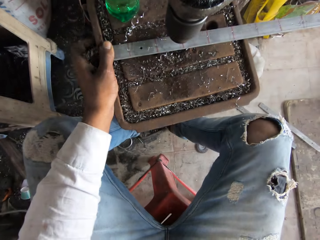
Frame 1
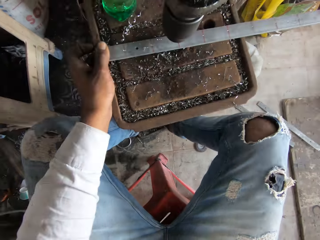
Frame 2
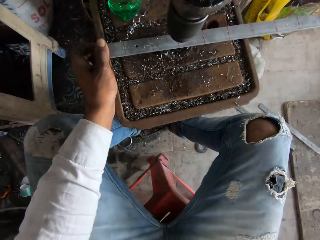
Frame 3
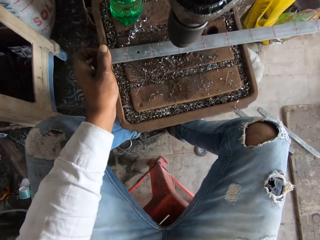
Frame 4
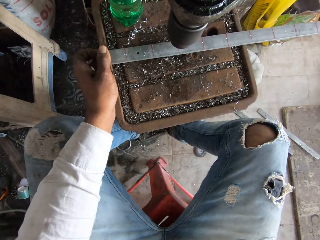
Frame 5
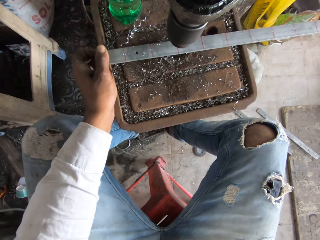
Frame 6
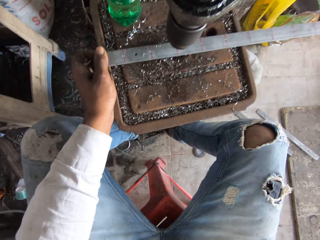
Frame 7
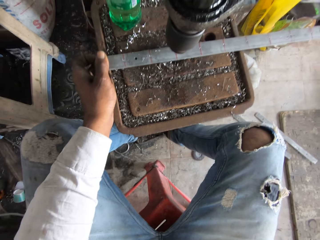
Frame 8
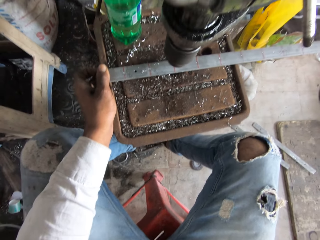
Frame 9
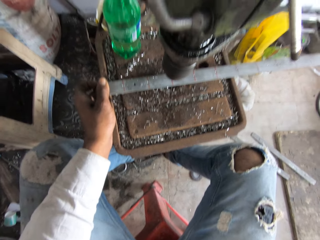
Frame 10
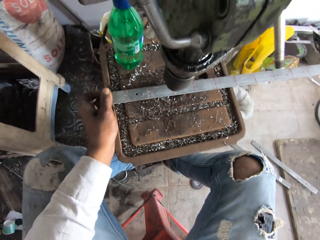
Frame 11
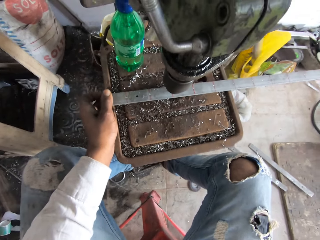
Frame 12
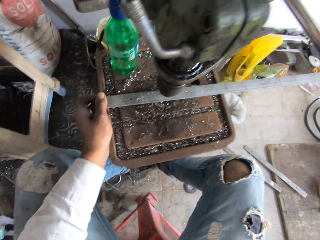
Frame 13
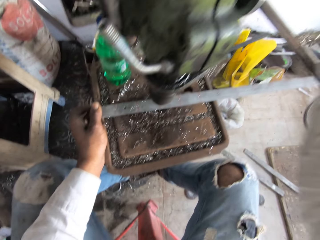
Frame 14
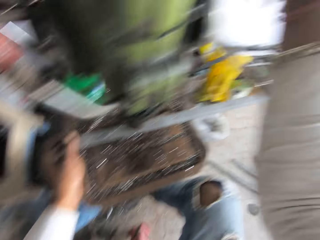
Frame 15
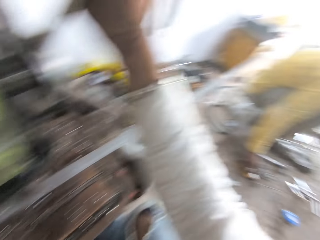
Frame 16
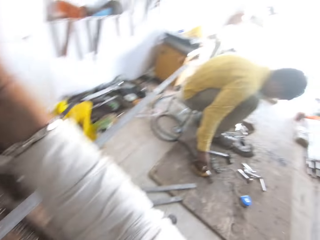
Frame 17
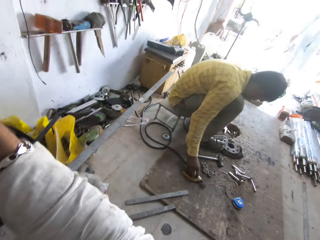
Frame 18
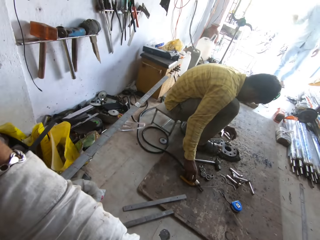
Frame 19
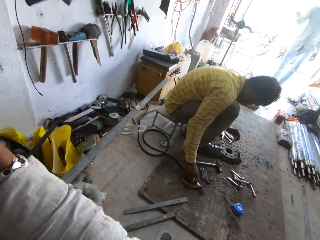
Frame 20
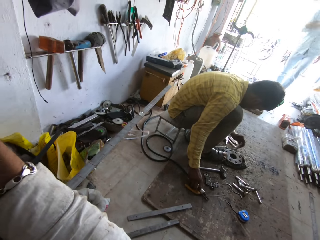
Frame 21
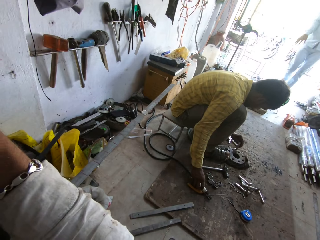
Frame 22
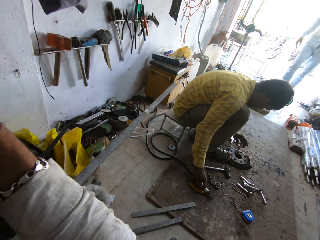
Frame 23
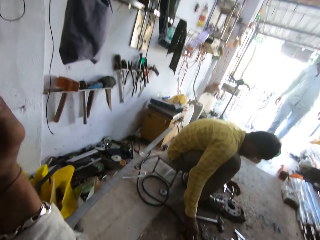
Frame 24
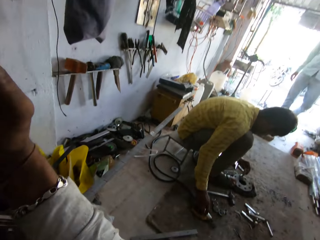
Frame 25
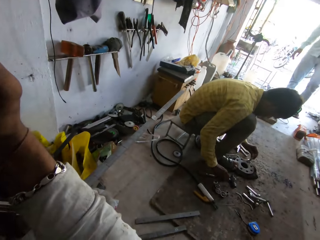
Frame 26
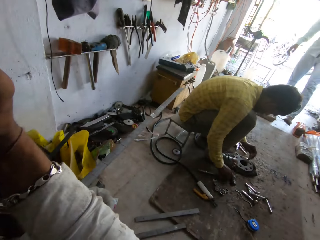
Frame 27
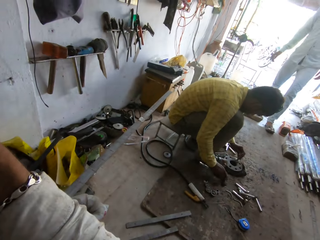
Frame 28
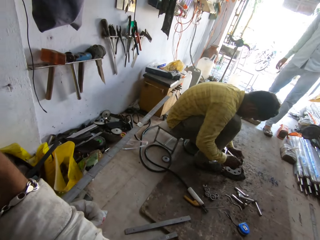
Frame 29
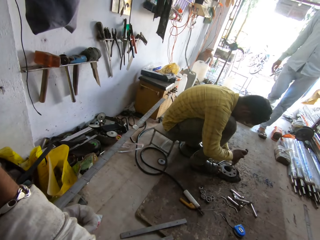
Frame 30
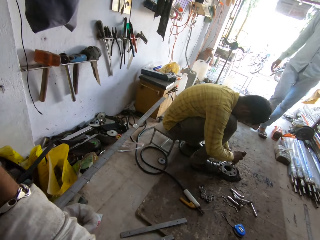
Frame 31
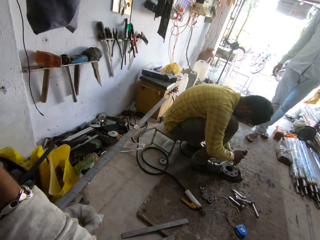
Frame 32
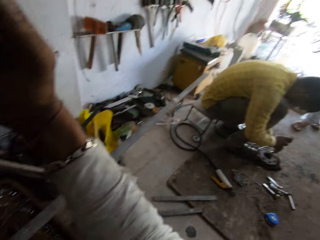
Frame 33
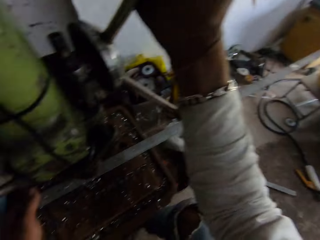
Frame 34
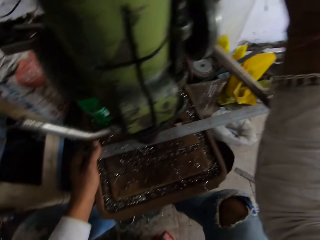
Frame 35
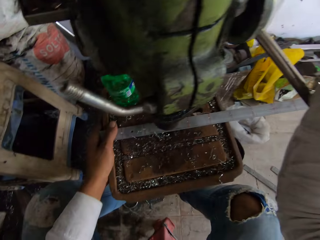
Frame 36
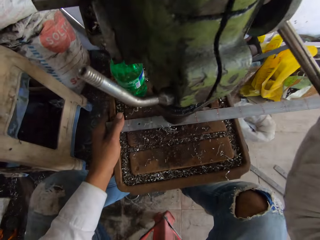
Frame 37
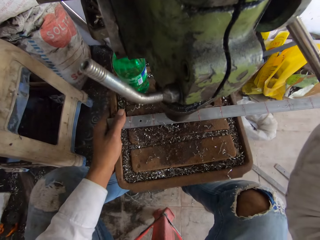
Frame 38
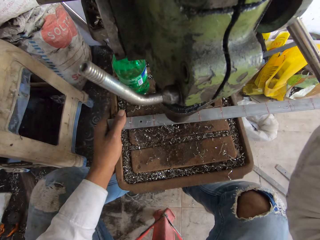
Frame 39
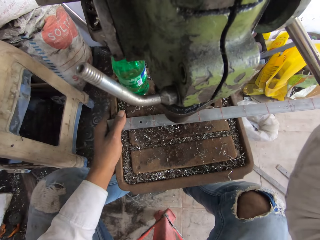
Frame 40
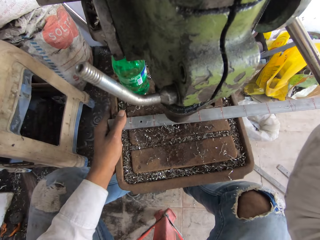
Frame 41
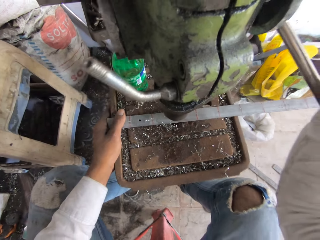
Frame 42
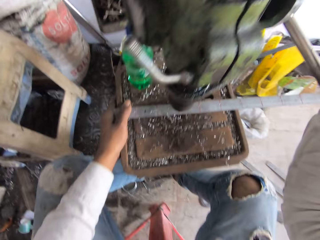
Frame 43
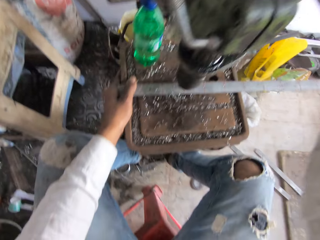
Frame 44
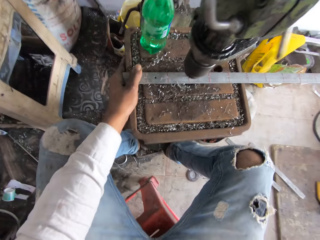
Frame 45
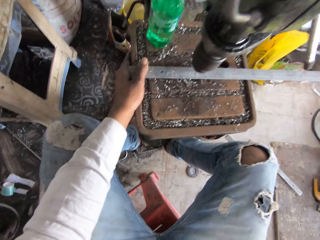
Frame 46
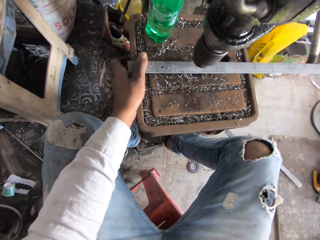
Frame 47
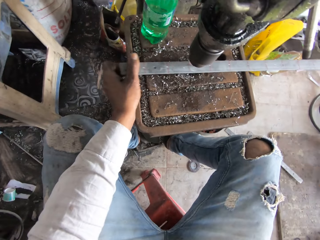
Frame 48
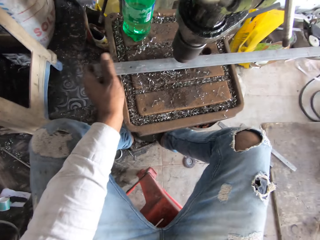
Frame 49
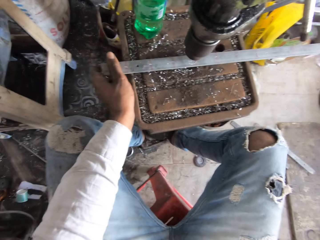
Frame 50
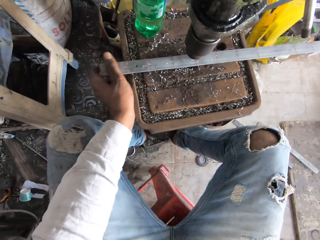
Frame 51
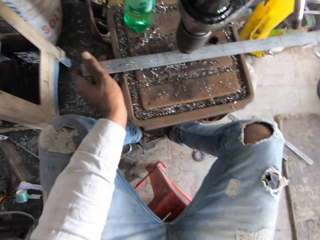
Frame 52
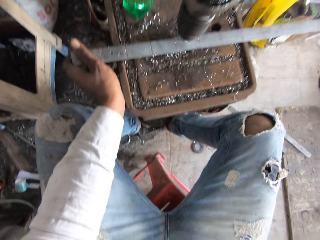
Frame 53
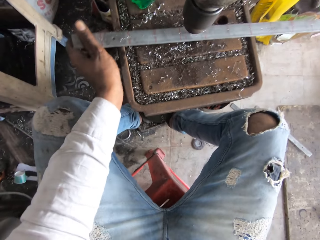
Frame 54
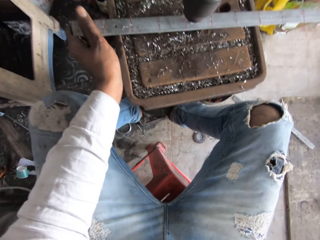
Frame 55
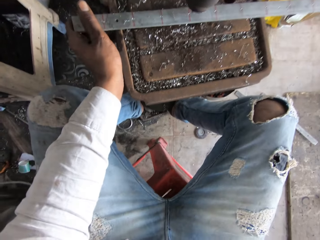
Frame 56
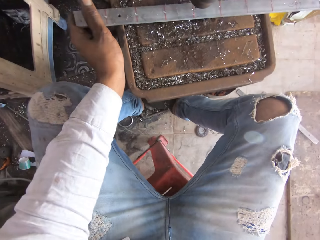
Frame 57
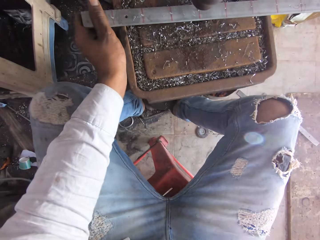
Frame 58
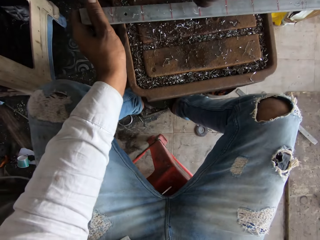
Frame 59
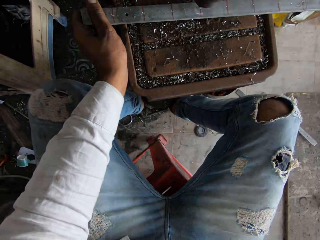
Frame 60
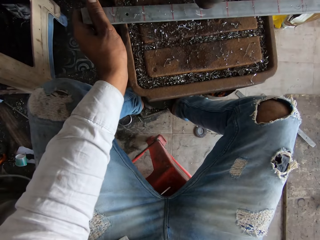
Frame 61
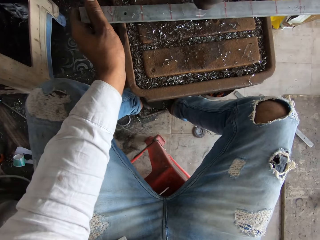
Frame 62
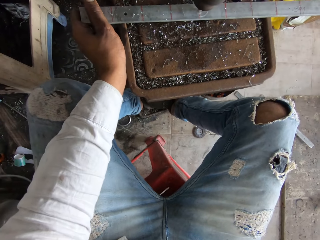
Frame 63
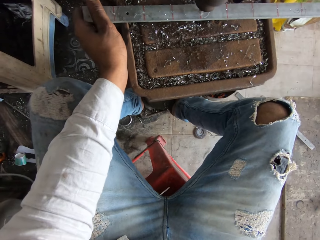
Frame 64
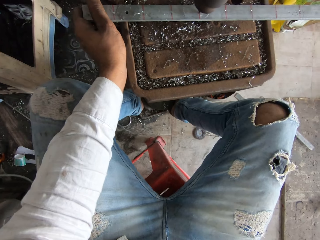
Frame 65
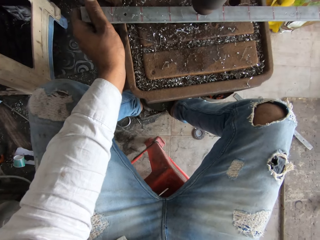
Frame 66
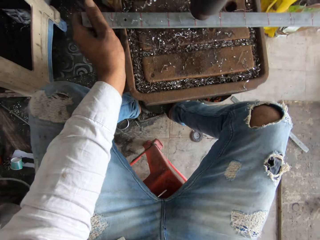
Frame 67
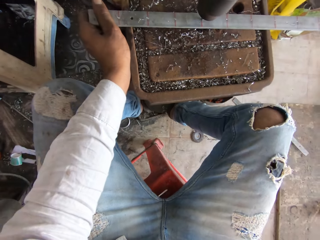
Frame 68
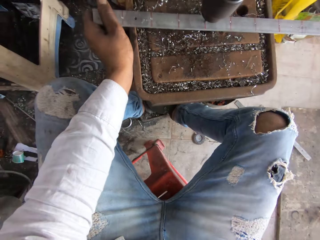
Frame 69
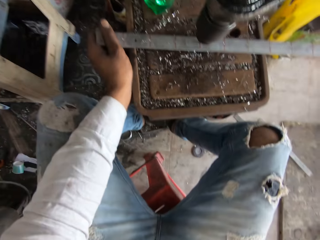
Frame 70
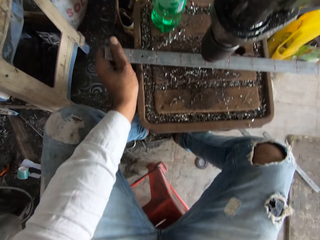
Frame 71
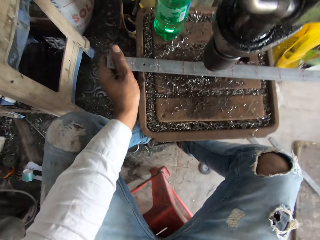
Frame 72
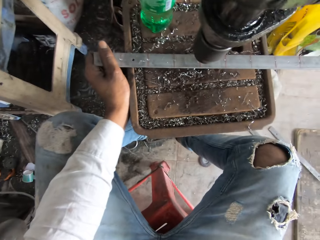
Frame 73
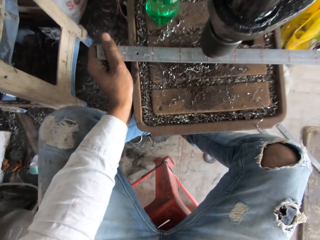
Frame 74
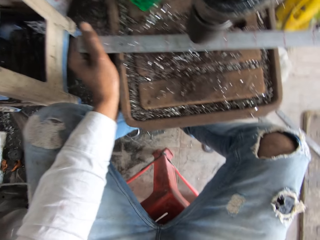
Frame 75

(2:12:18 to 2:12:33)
The camera wearer adjusts the metal rod on the pillar drilling table. They rotate the feed handle with the right hand. They look around the welding workshop. A man taps on a metal base with iron. The man picks up a hammer on the ground floor and hammers iron metal on the metal base. The camera wearer looks around the welding workshop. They drill the metal rod with the drill machine. They adjust the metal rod on the pillar drilling table. They drill a hole in the metal rod with the pillar drilling machine.

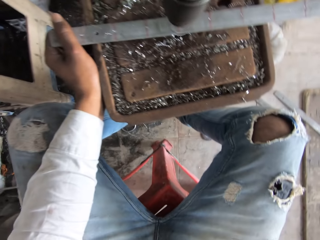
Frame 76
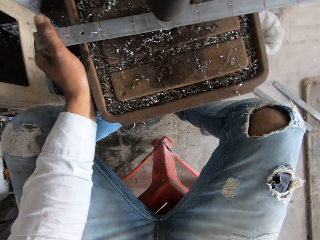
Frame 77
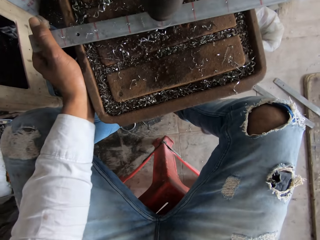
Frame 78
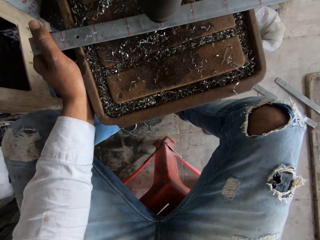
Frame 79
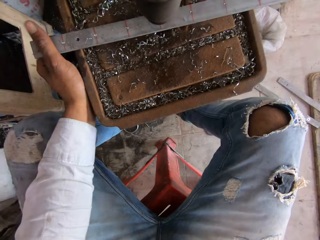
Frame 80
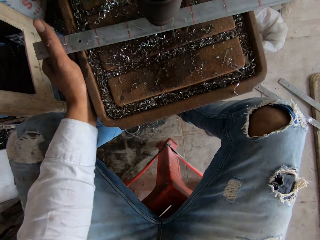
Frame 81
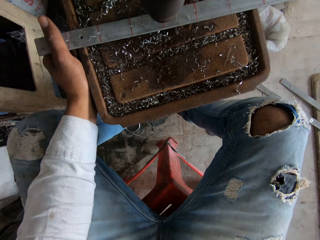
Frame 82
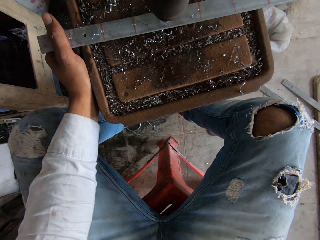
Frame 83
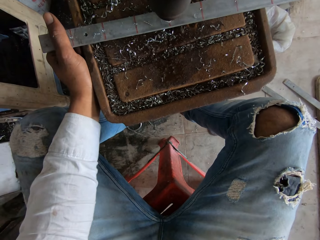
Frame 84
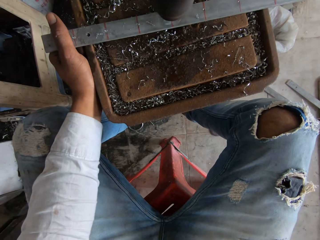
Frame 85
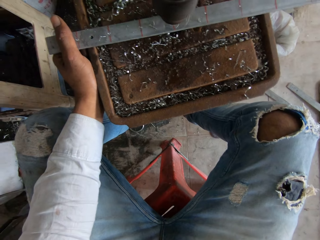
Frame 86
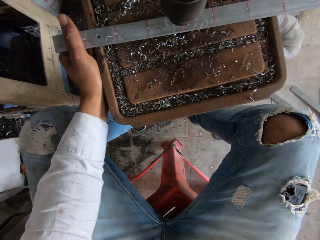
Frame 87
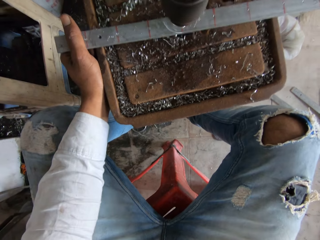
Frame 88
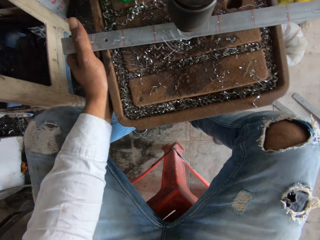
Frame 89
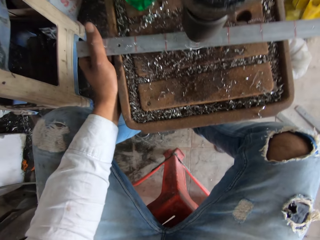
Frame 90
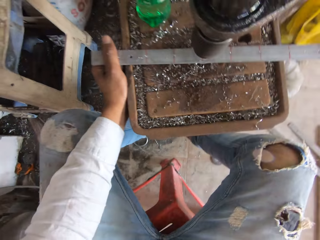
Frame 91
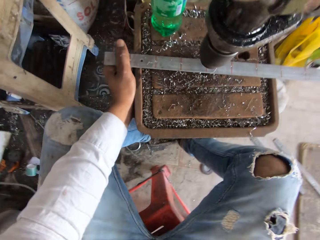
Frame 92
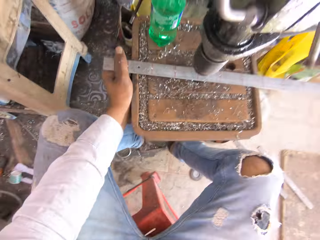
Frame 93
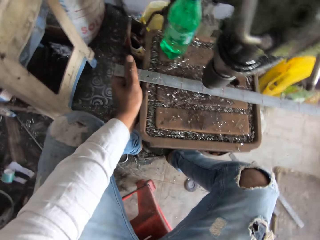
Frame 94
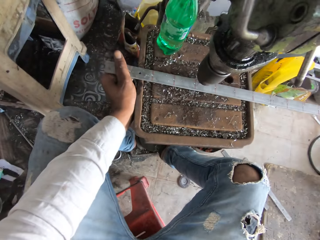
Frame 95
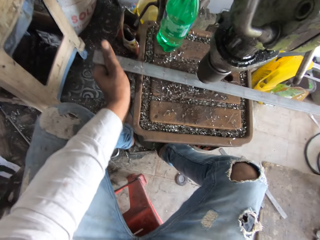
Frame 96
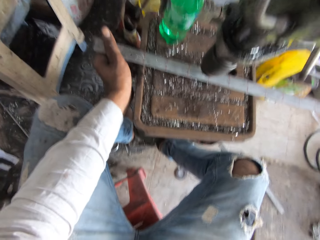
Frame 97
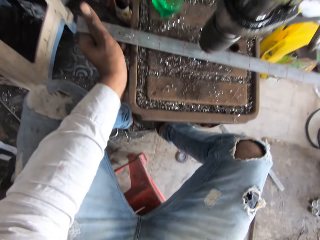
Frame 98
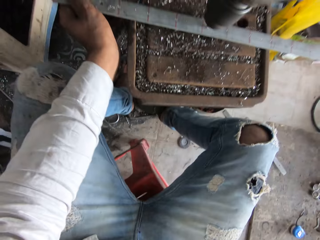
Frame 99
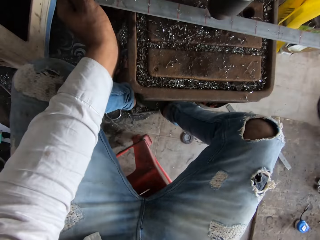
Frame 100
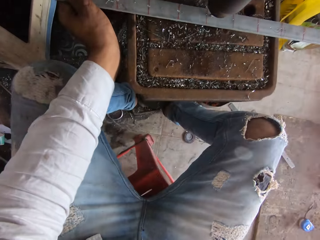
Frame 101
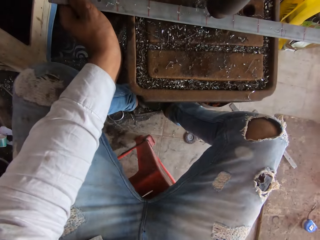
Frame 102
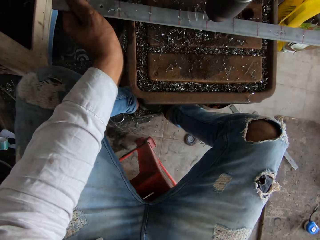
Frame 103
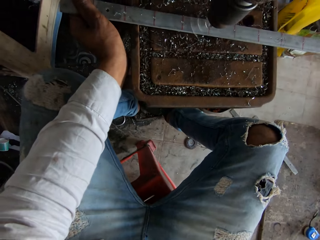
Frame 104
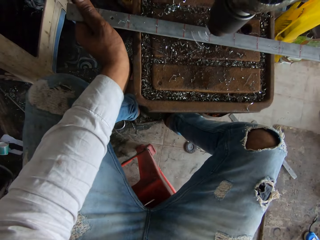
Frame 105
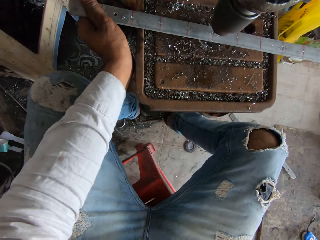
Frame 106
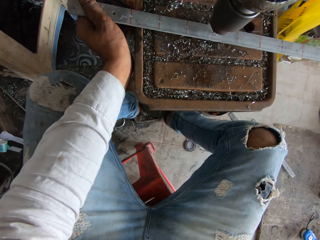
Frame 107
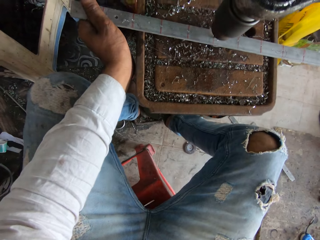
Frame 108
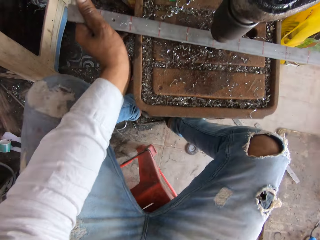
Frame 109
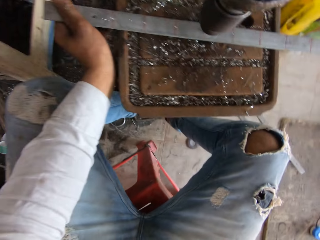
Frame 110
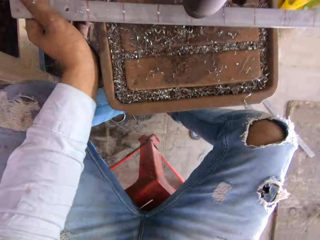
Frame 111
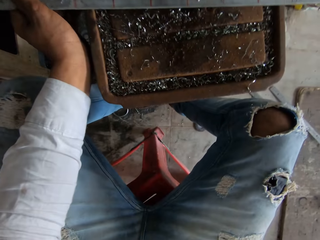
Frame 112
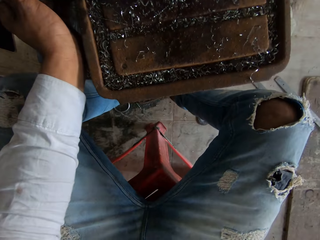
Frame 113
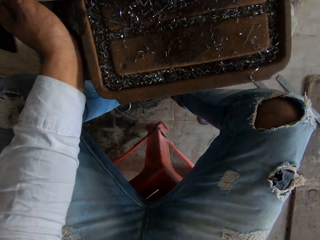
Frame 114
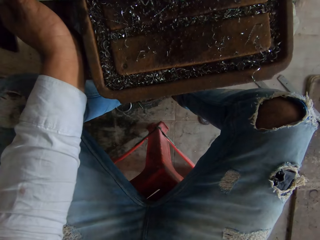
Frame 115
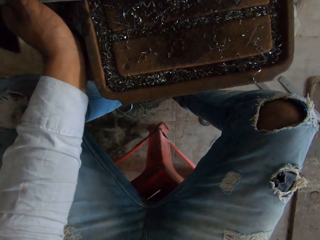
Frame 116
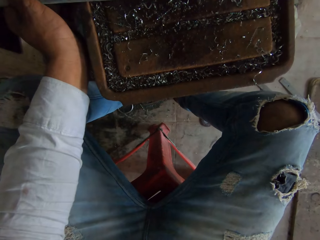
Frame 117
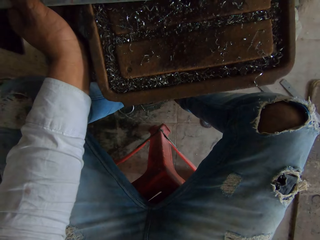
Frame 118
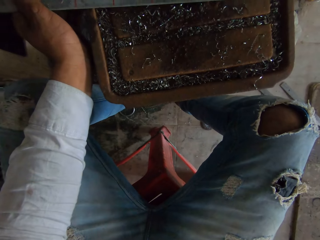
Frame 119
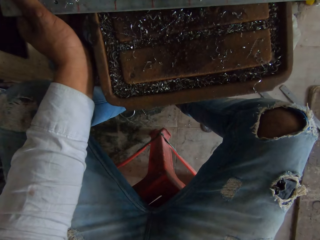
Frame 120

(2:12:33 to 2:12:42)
The camera wearer adjusts the metal rod on the pillar drilling table. They drill a hole in the metal rod with the pillar drilling machine.
